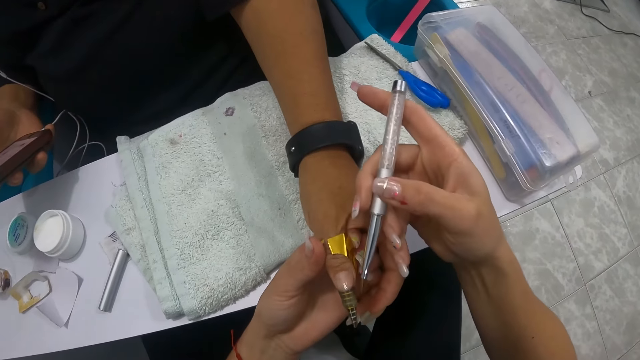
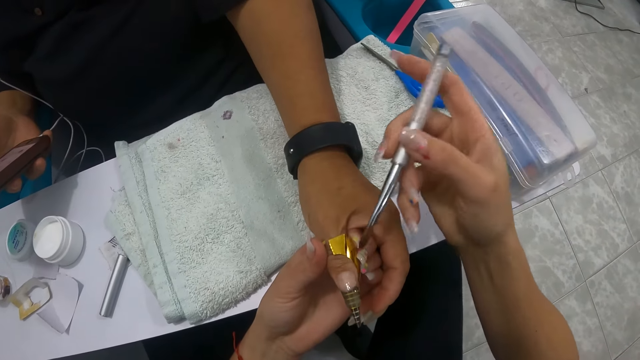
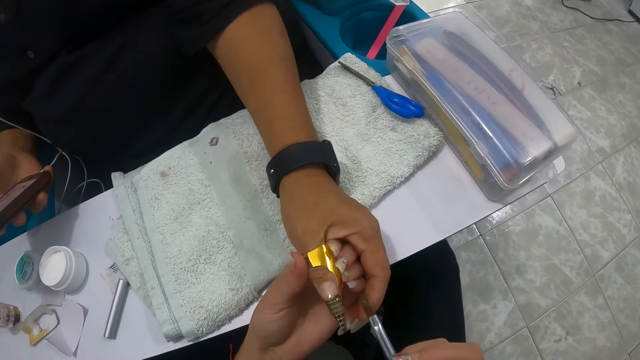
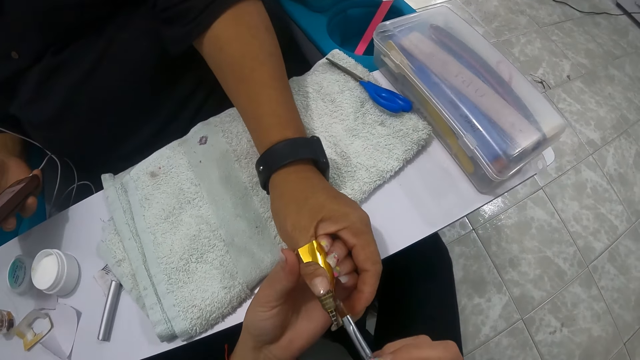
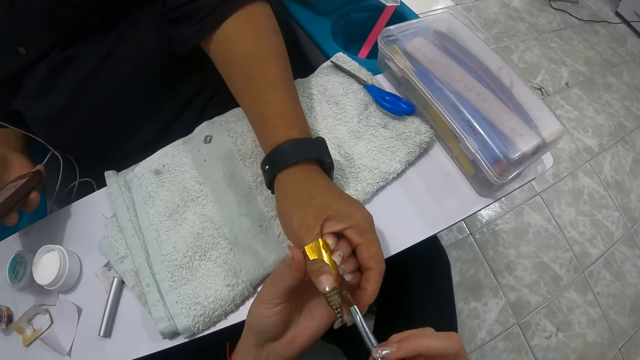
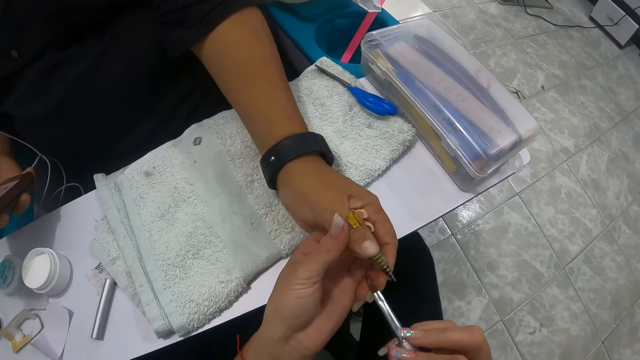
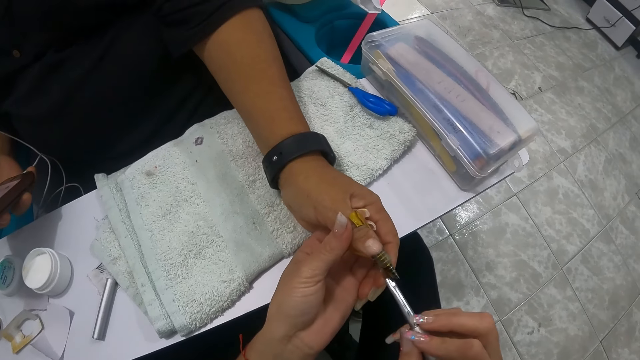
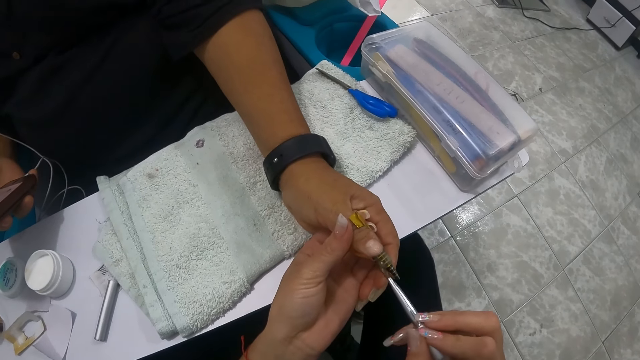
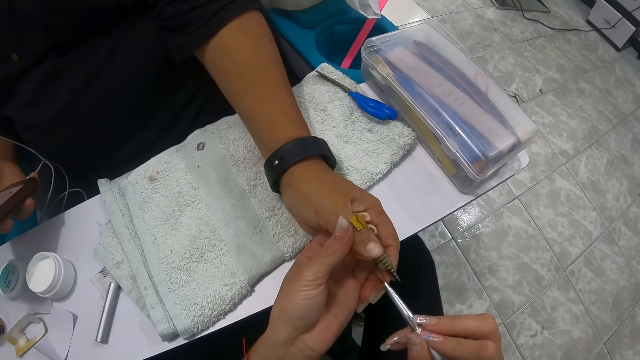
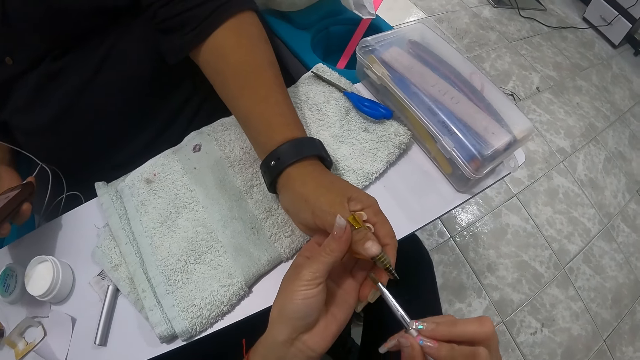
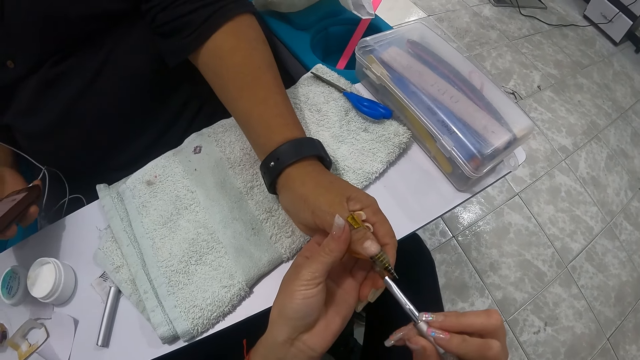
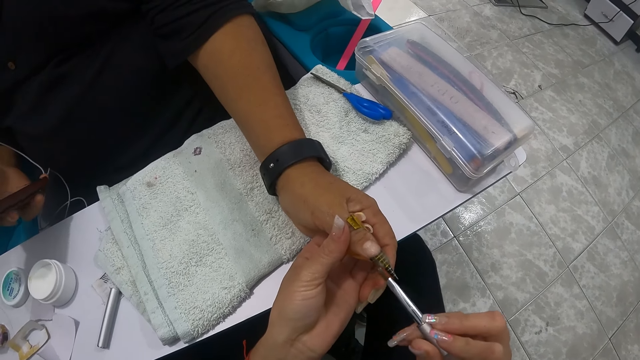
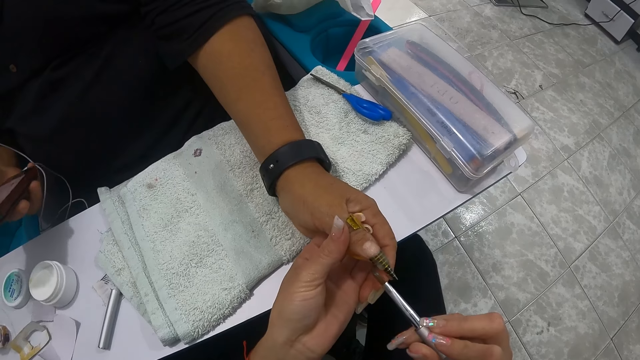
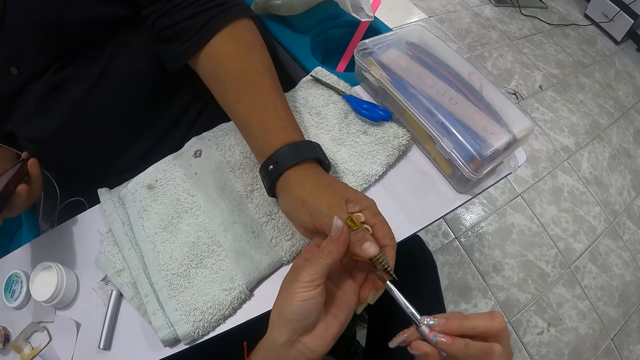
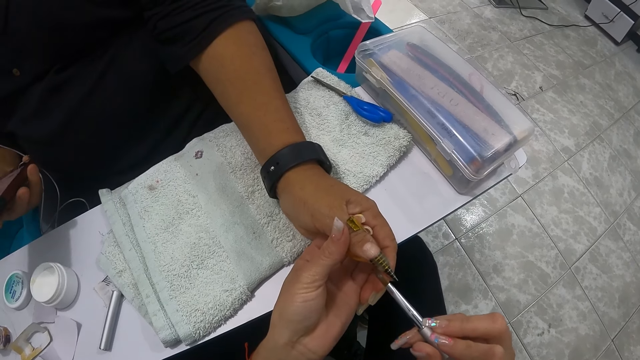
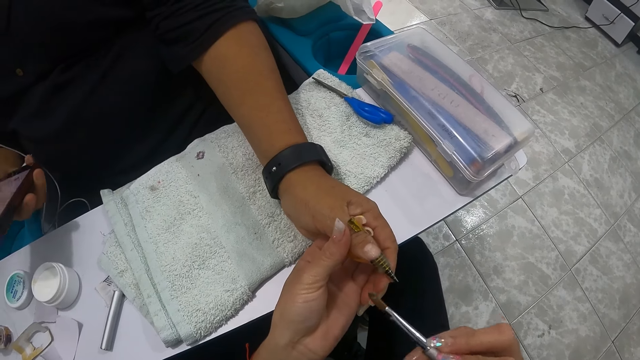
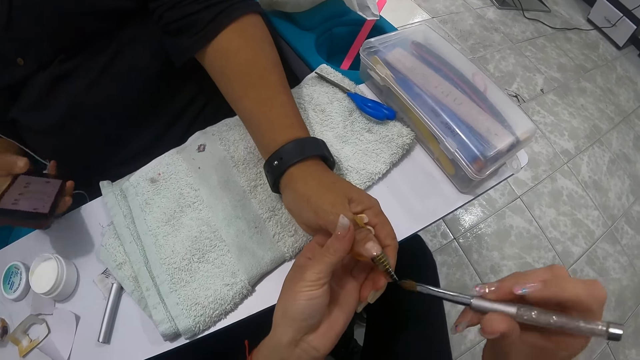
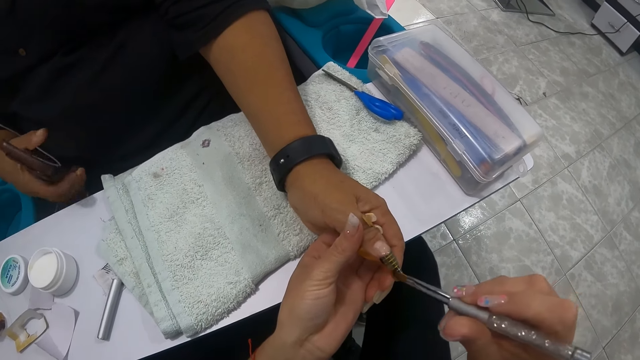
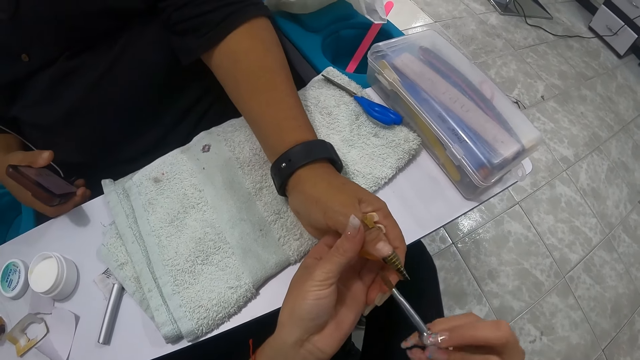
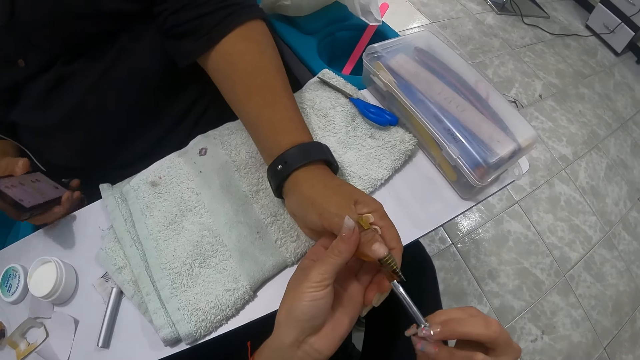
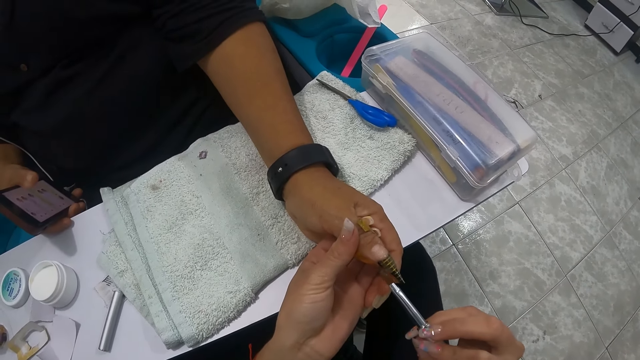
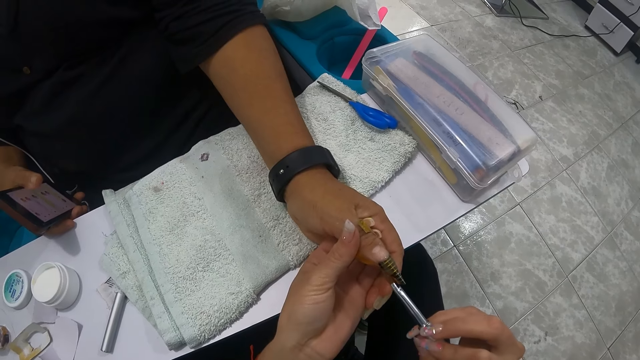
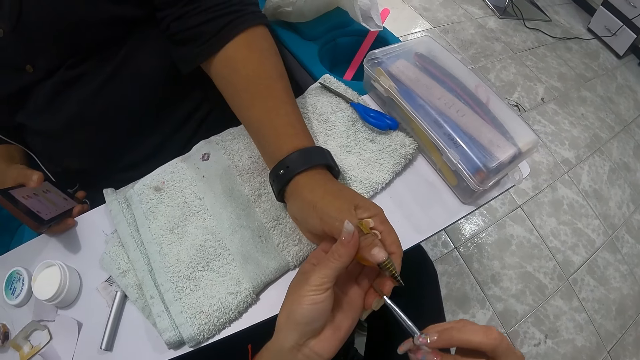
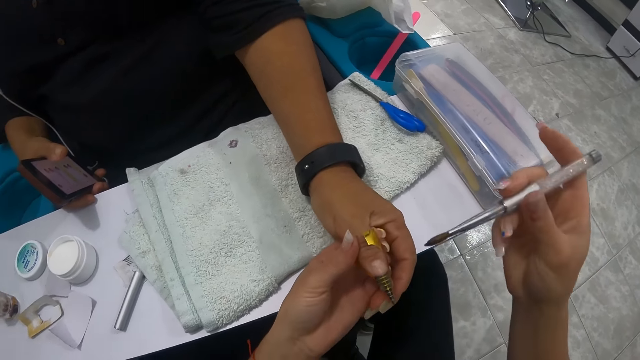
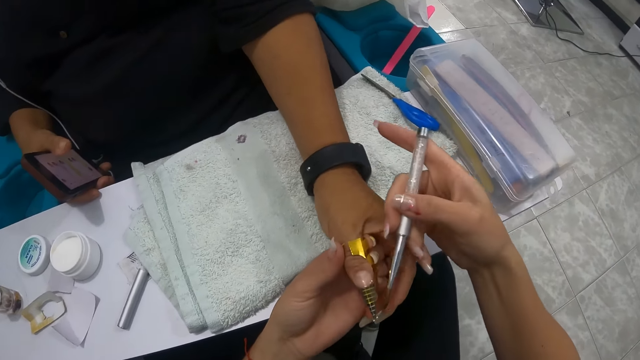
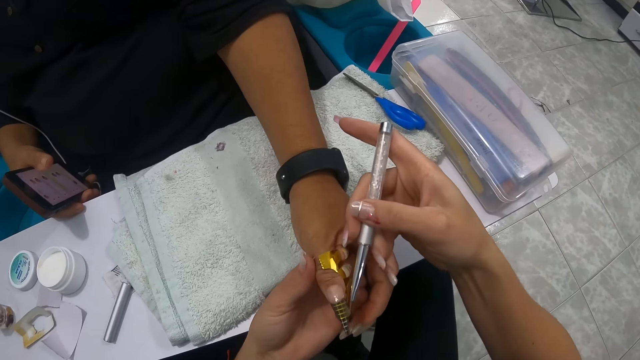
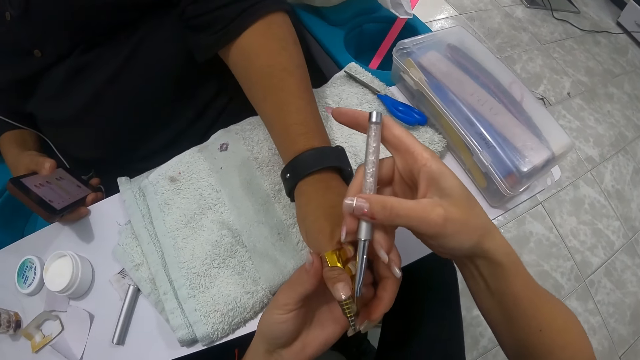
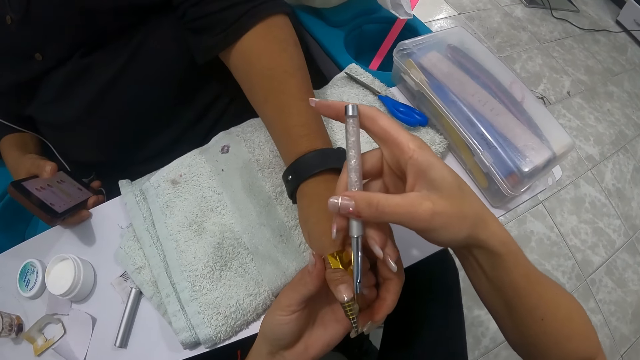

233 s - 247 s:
The camera wearer paints a nail with a brush. They paint the nail with the brush again. A woman places her right hand against the table. The camera wearer paints the nail with the brush again.

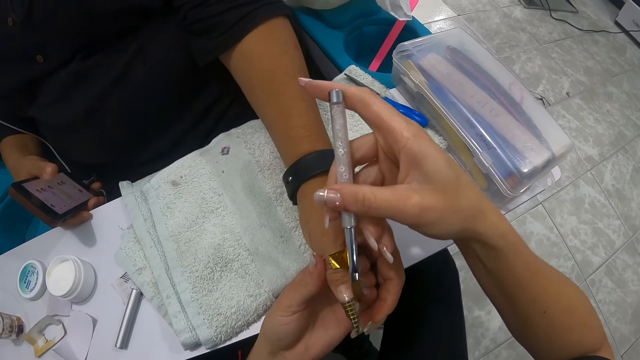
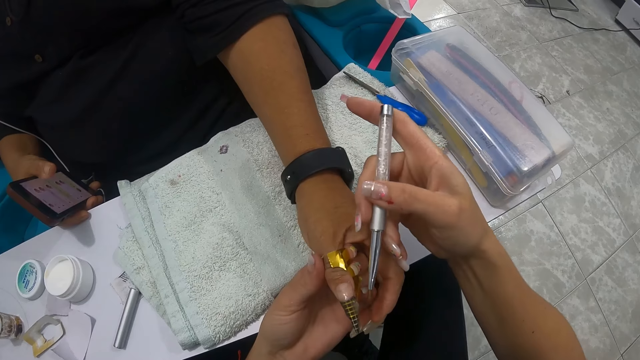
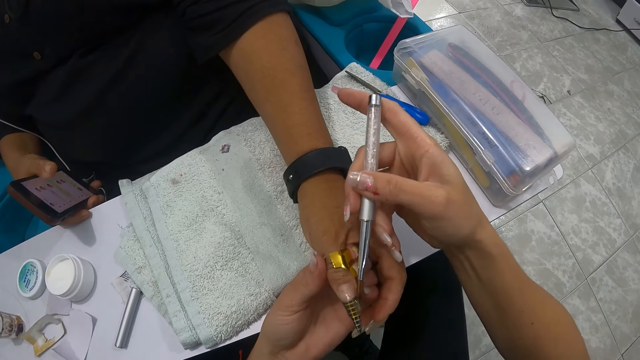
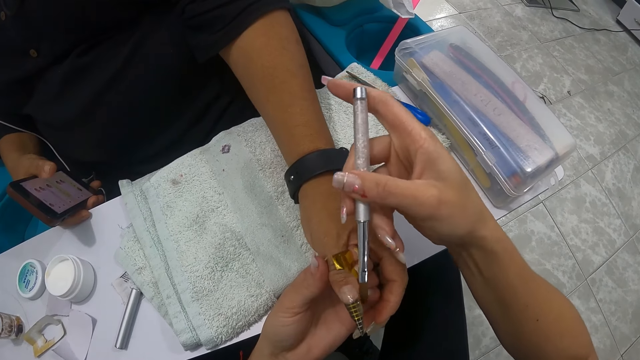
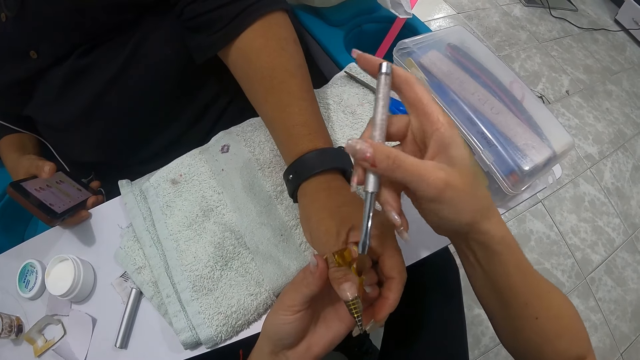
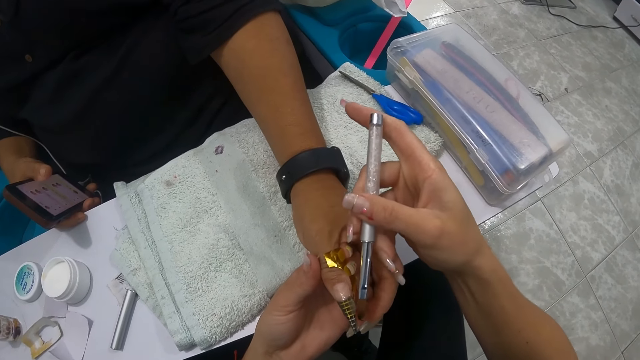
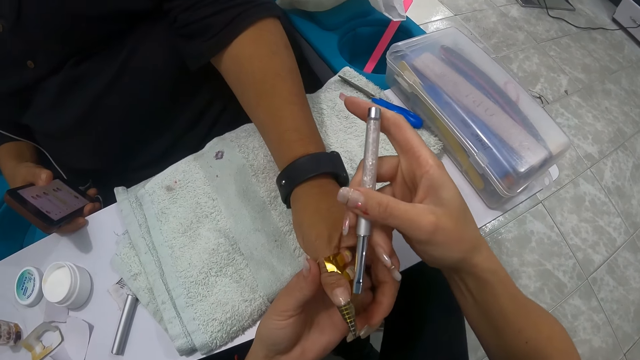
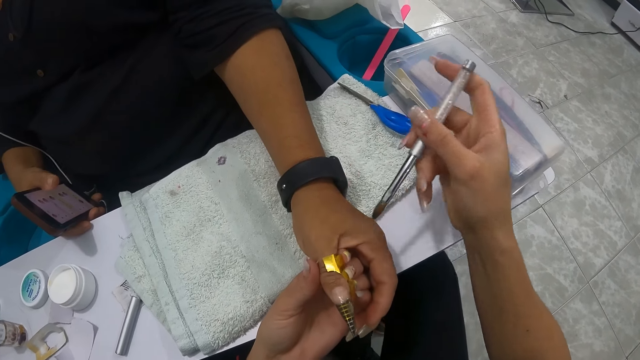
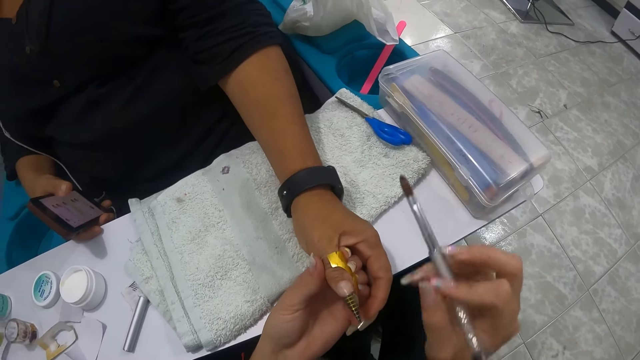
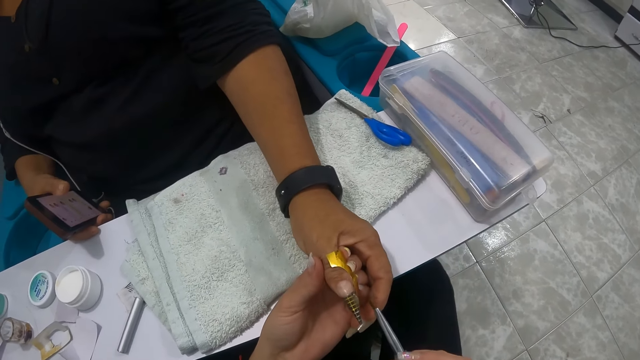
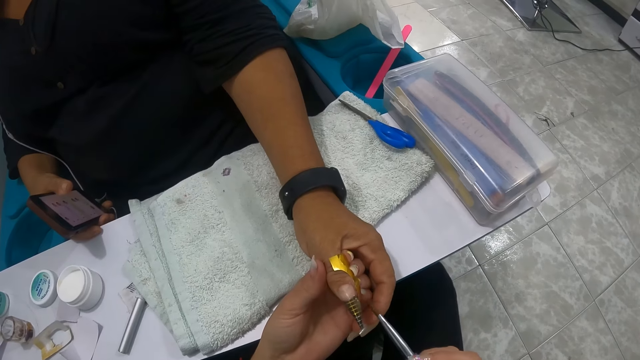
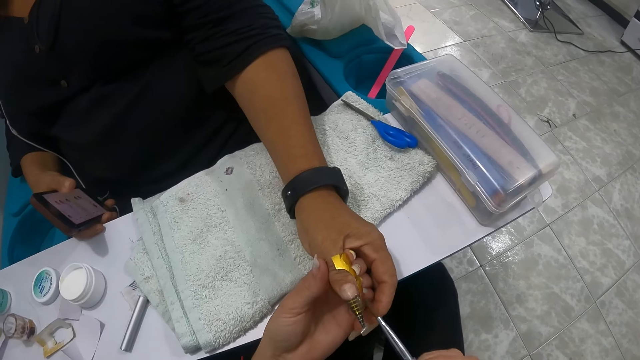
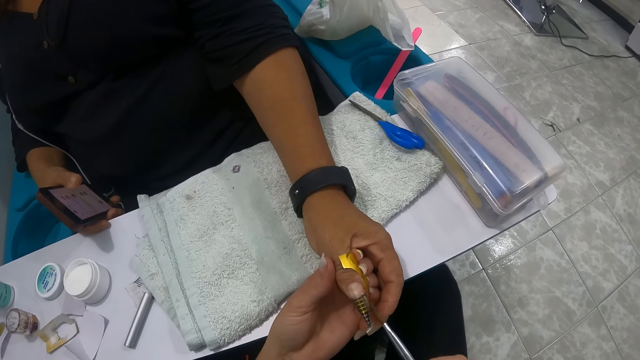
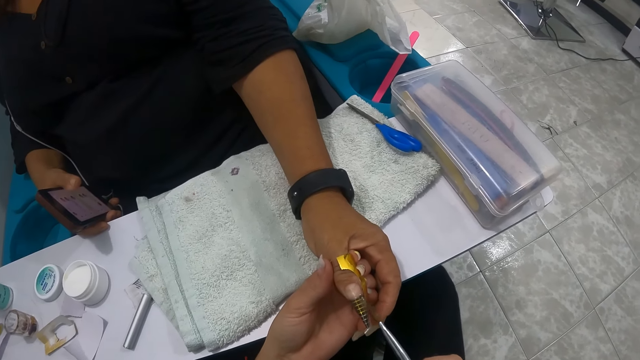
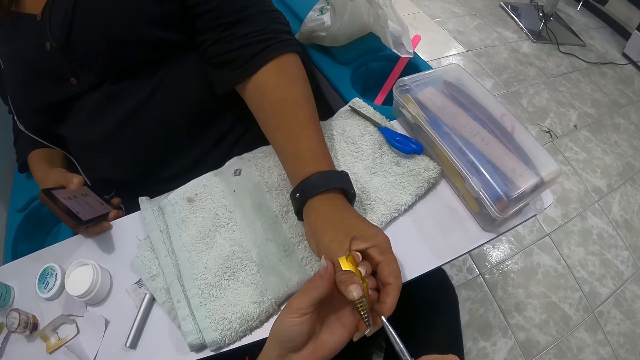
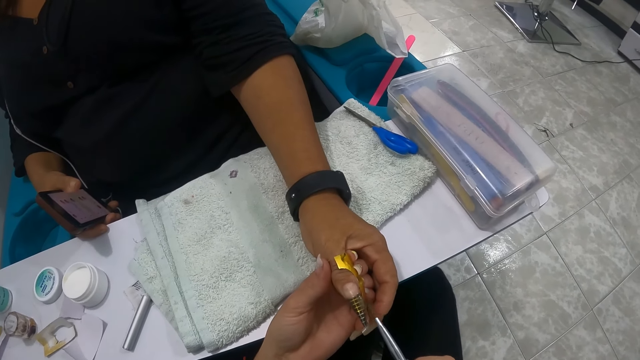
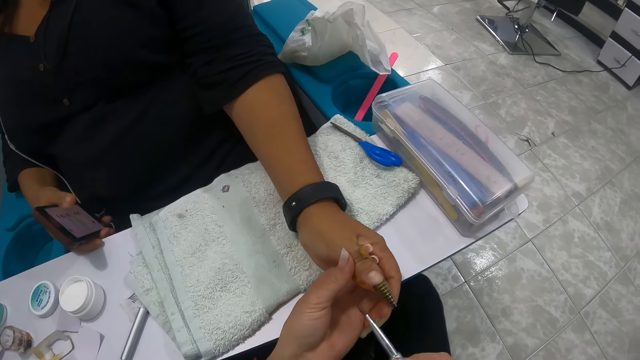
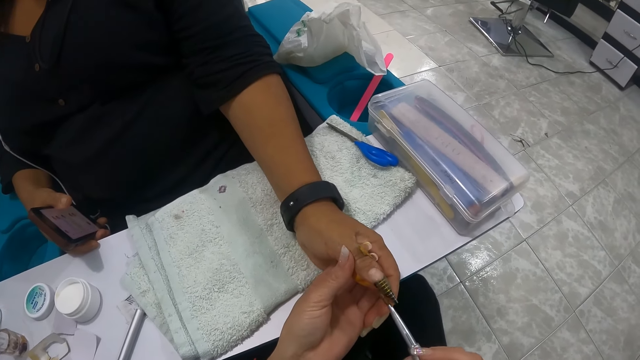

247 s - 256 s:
The camera wearer paints a nail with a brush. She cleans the nail brush on the white towel with her right hand. She spreads the nail gel on the left thumb of a woman with the nail brush in her right hand.
